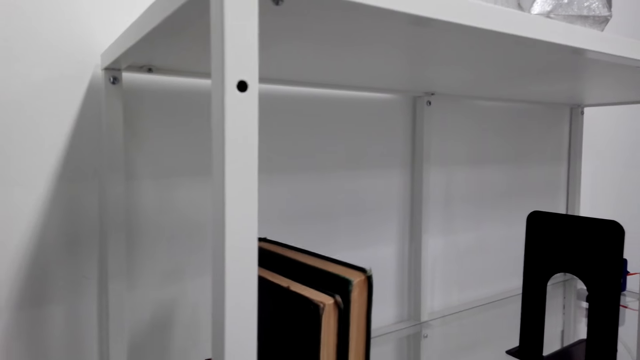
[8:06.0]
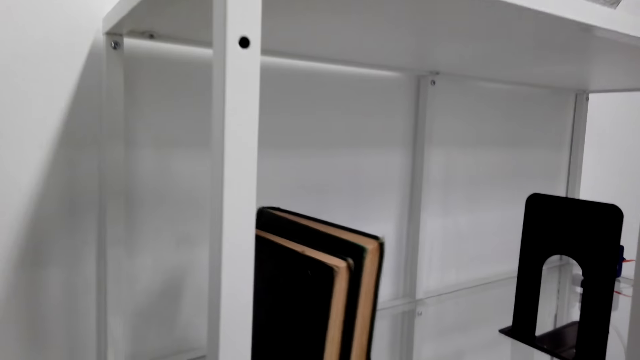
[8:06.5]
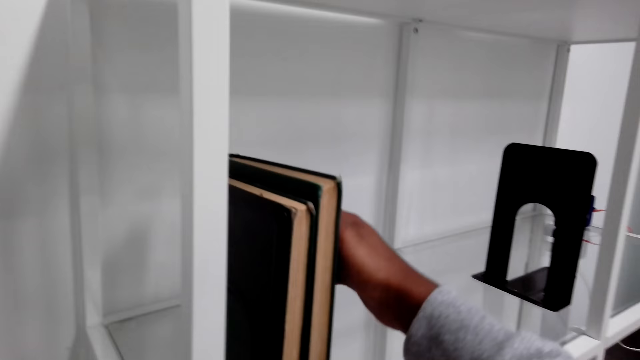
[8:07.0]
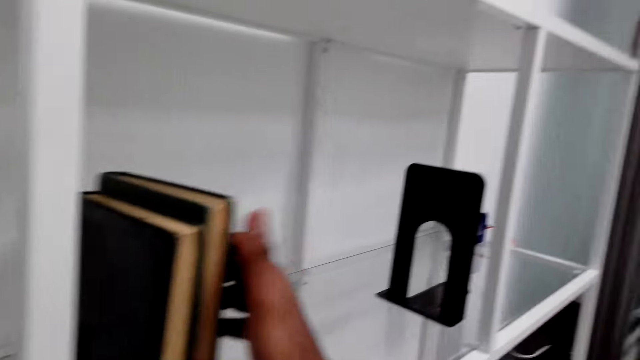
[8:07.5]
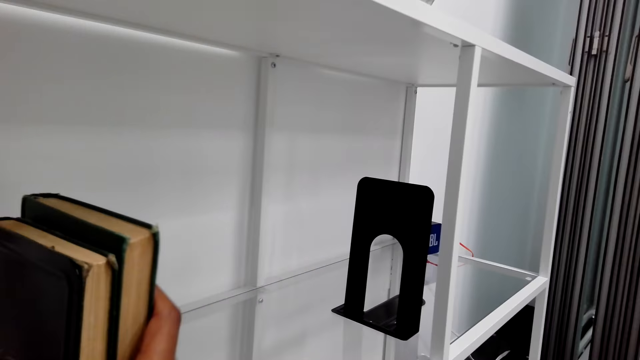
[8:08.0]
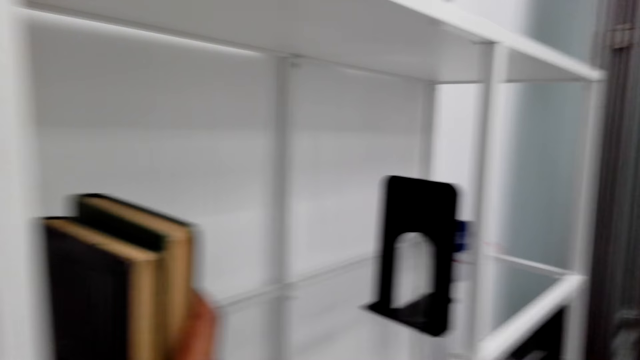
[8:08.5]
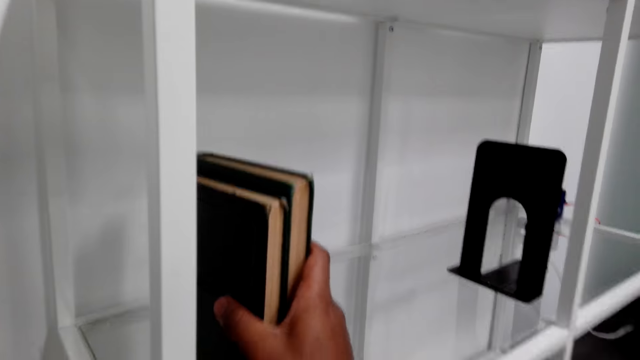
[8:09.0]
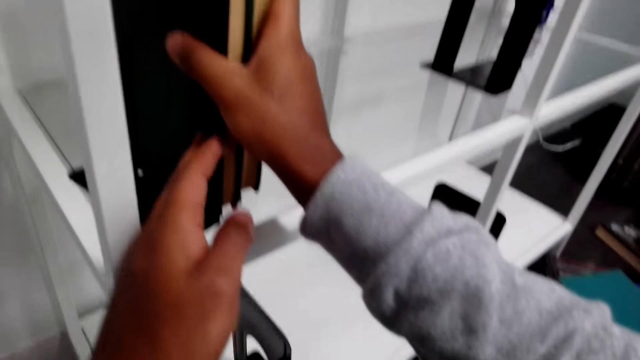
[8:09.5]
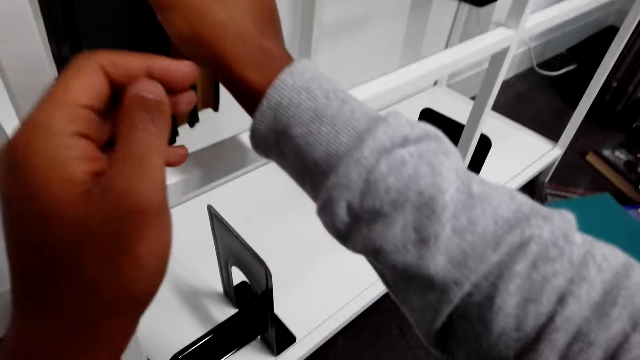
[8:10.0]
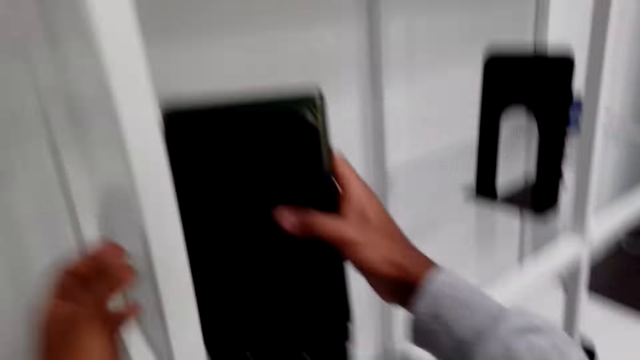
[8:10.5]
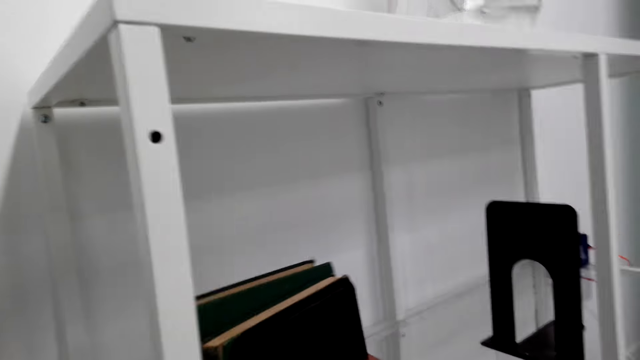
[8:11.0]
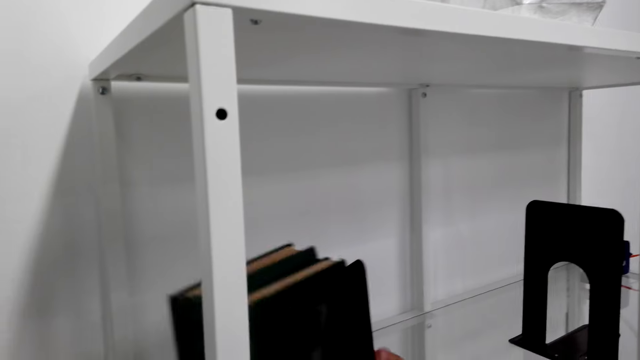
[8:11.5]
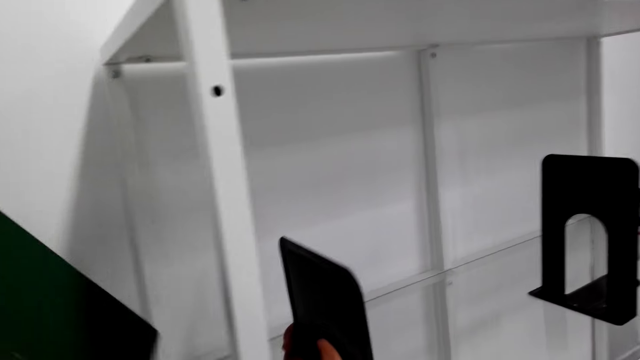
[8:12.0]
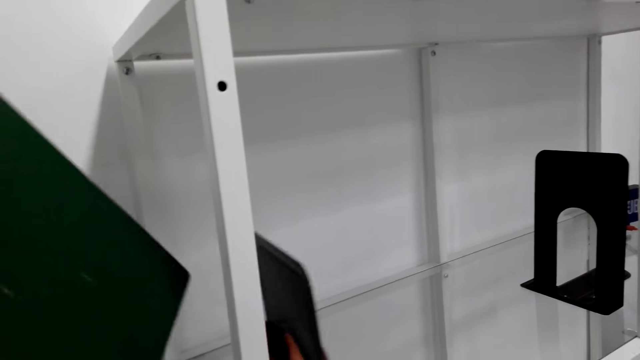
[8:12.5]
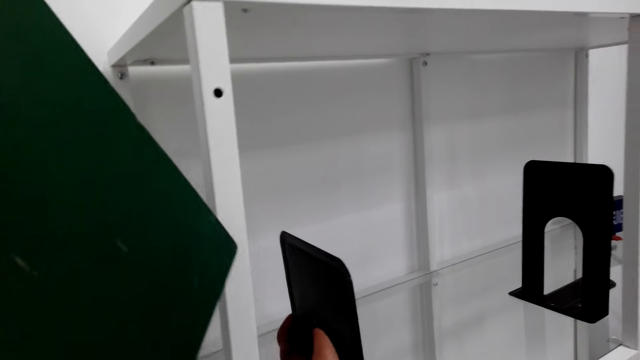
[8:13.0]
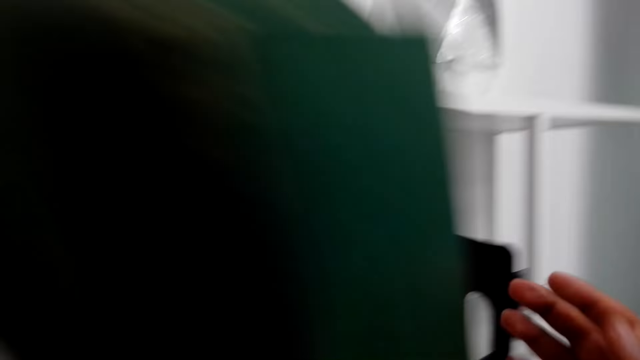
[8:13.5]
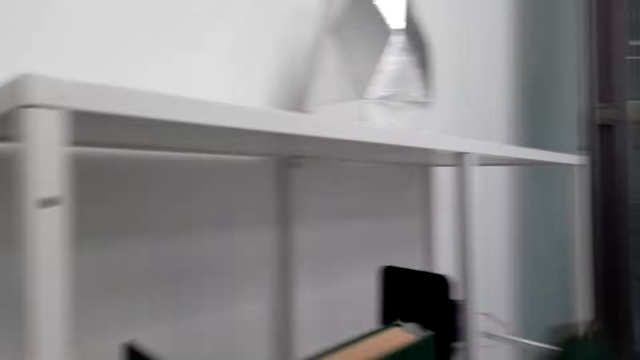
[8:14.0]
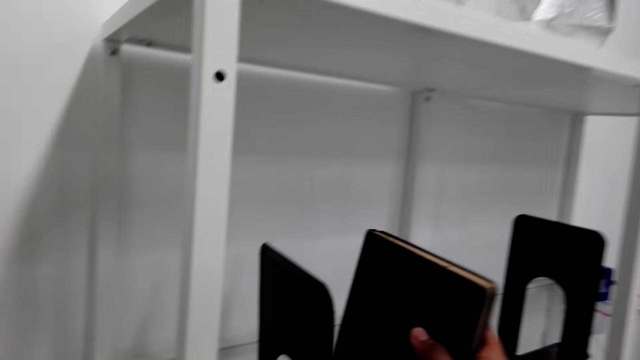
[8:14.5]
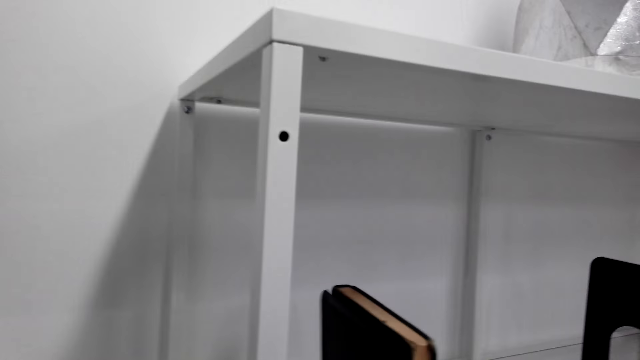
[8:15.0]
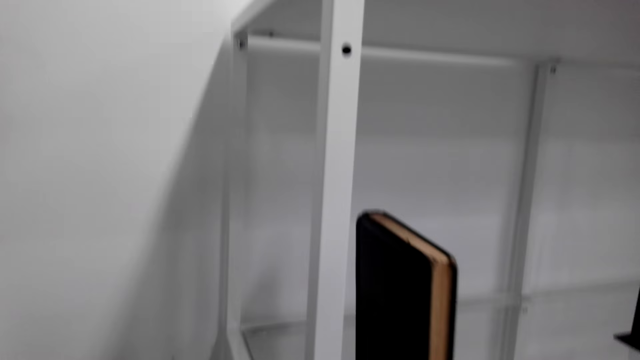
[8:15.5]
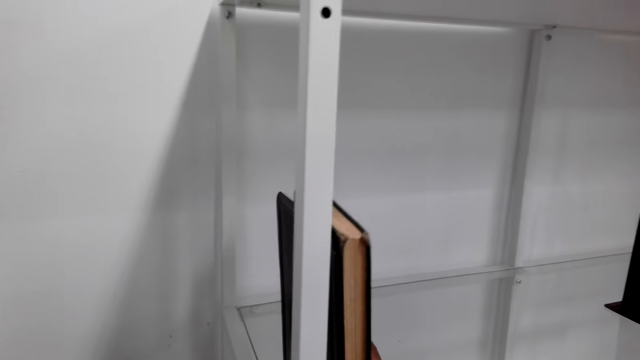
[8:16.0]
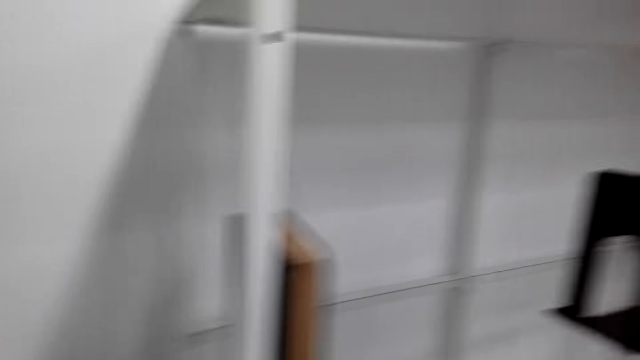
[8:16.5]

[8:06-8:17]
The camera wearer arranges the novels well in the cabinet. They hold the novels. They put the novels in the book cabinet.

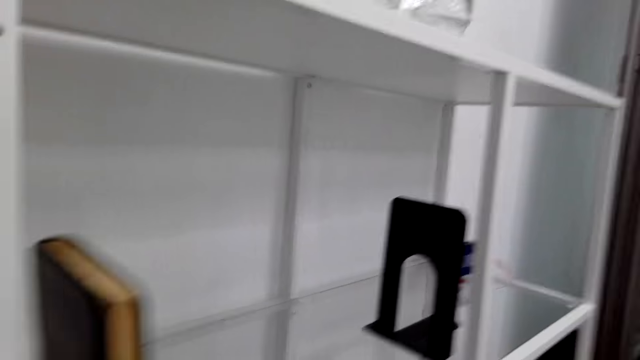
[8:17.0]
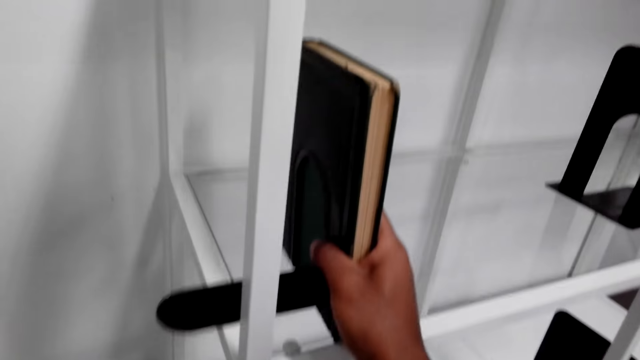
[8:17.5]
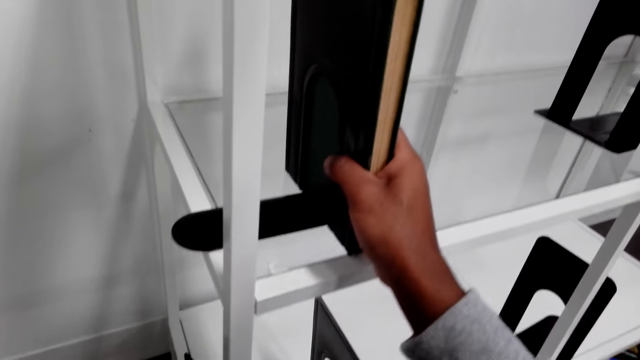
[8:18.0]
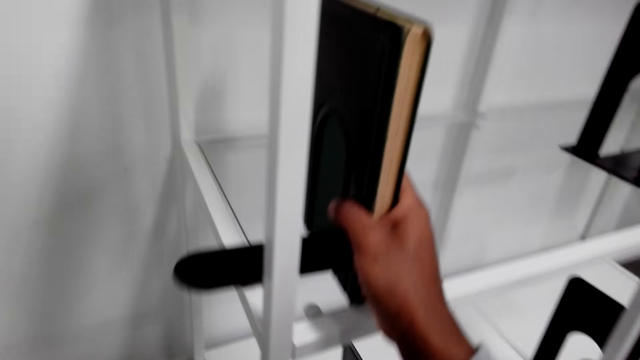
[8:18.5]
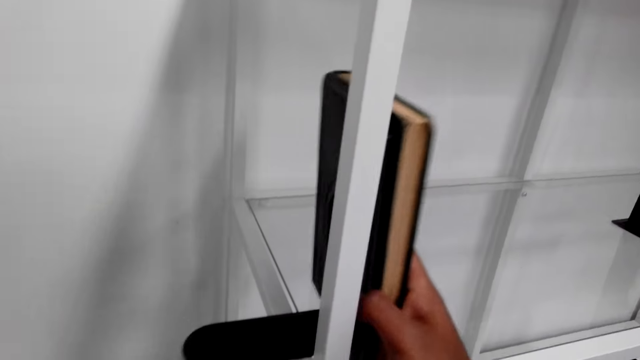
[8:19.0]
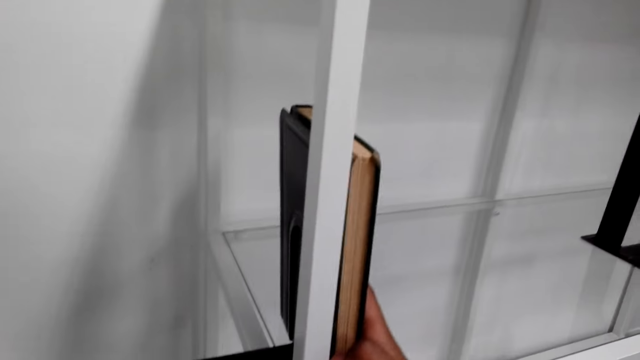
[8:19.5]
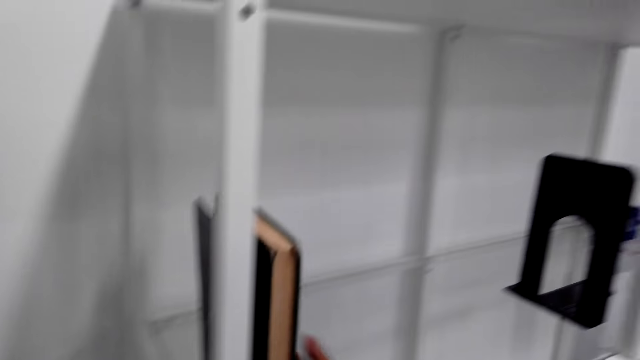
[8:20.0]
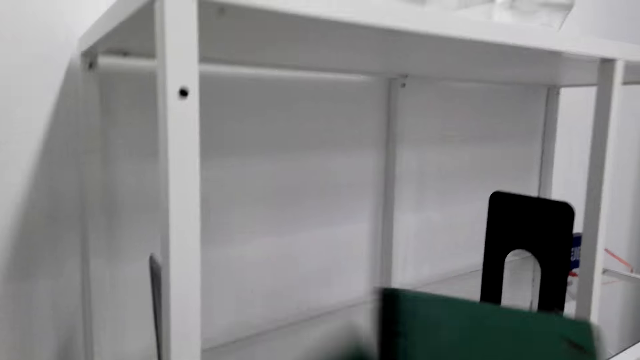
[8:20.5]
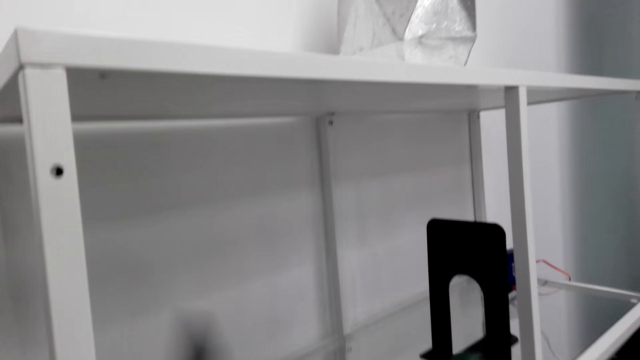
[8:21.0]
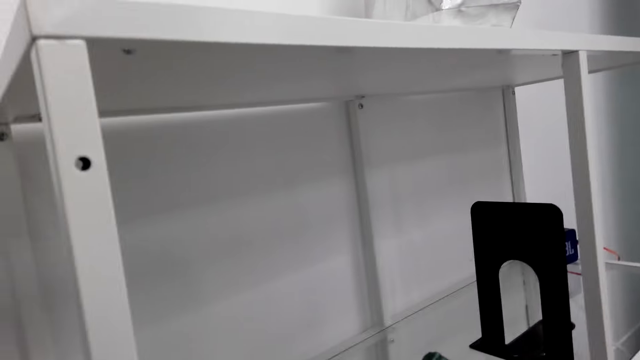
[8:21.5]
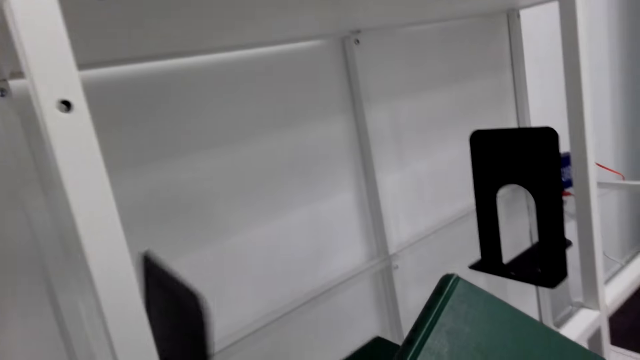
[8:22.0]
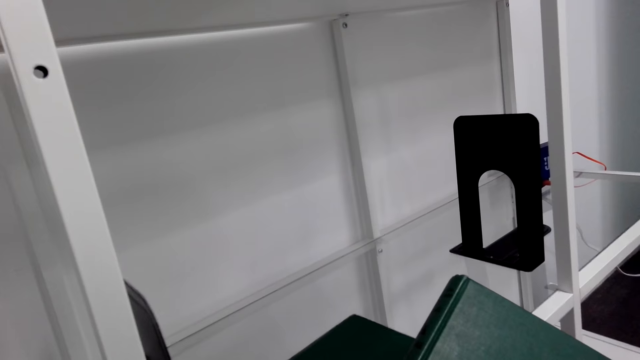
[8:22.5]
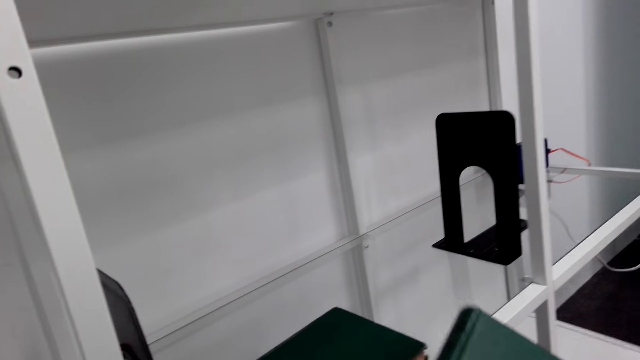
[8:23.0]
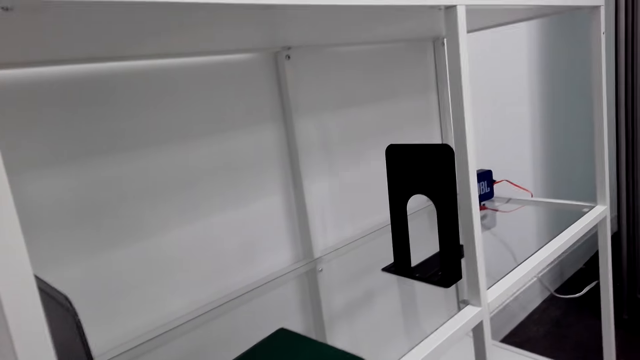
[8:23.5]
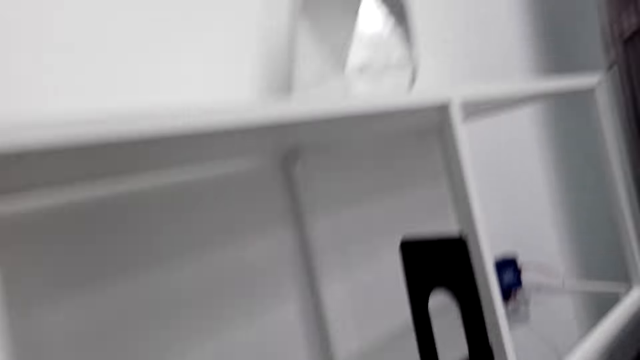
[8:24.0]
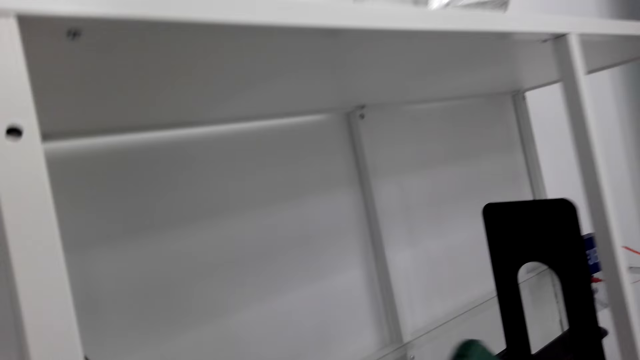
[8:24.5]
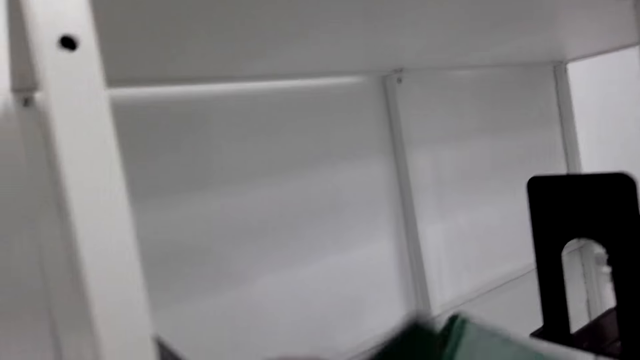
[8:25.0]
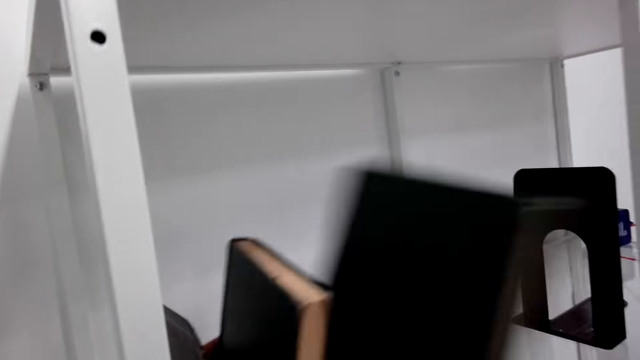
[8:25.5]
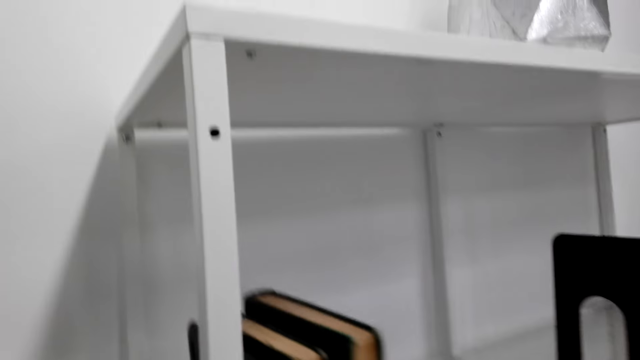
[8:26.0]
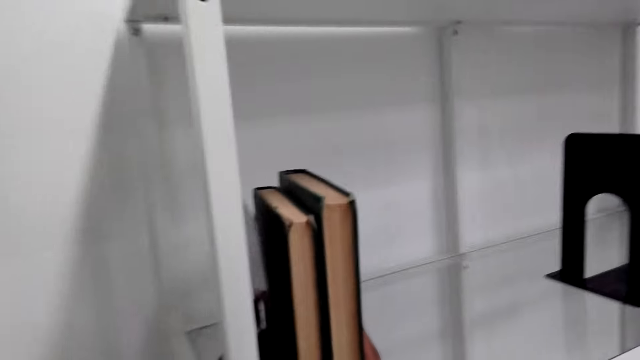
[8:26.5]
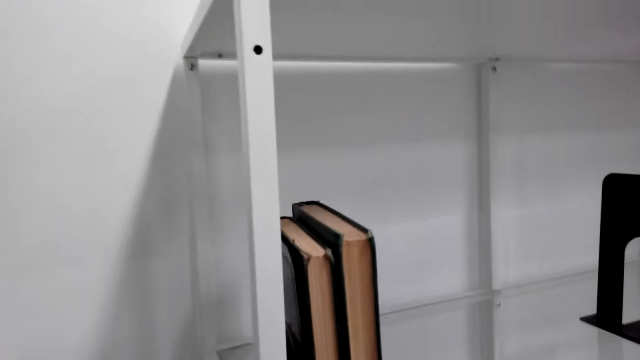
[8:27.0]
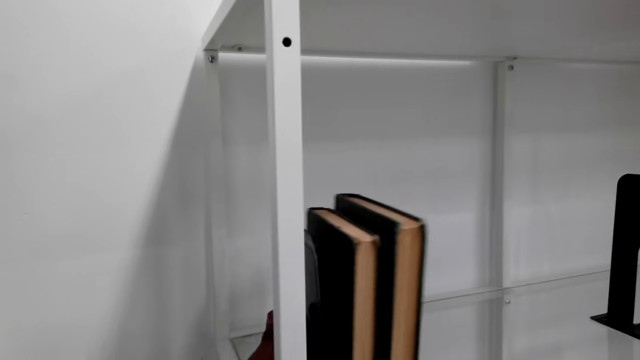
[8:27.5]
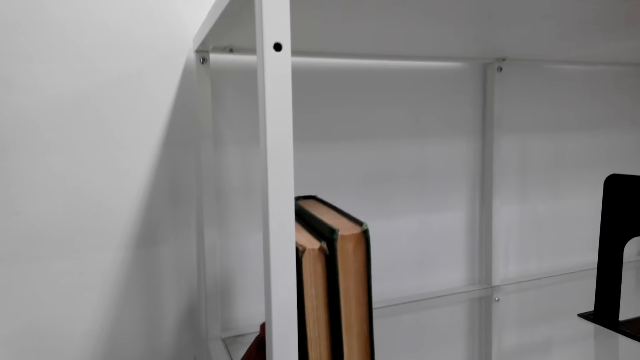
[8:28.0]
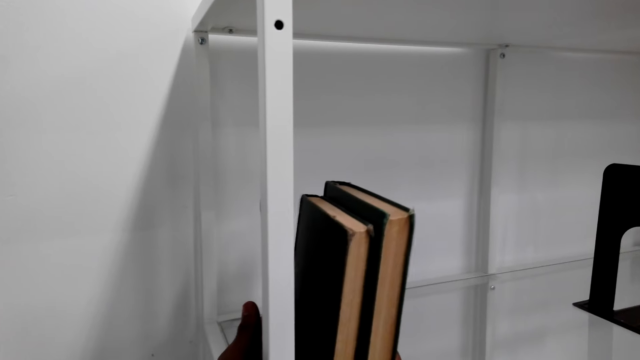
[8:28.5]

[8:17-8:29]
The camera wearer arranges the novels in the cabinet. The novels fall in the bookshelf. They arrange the novels in the bookshelf.
